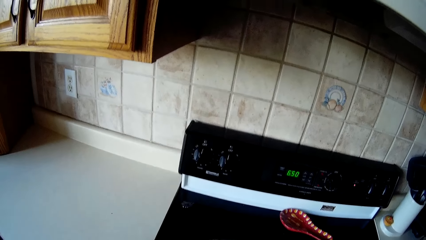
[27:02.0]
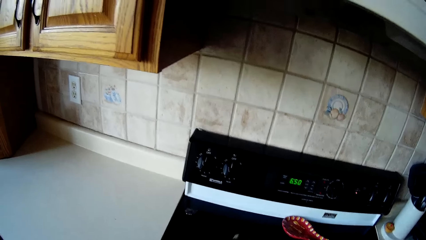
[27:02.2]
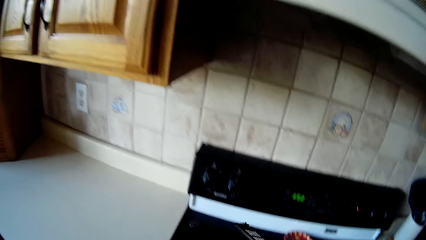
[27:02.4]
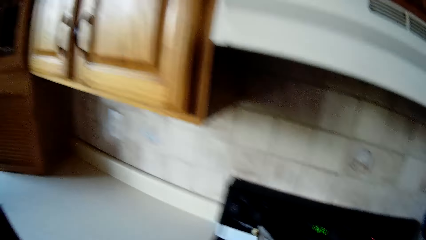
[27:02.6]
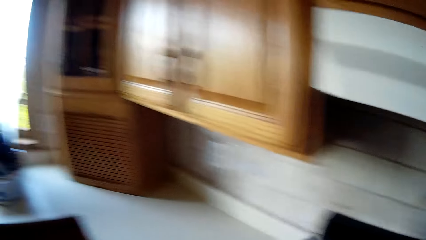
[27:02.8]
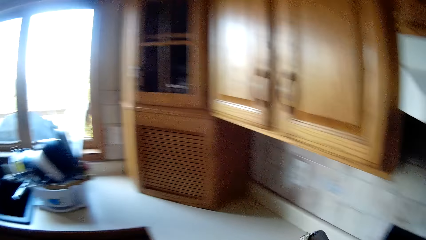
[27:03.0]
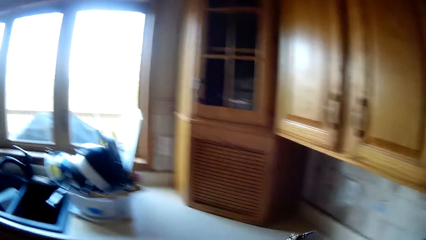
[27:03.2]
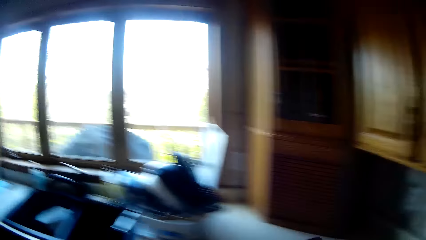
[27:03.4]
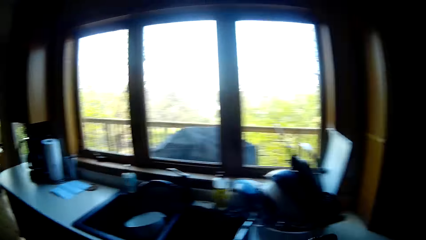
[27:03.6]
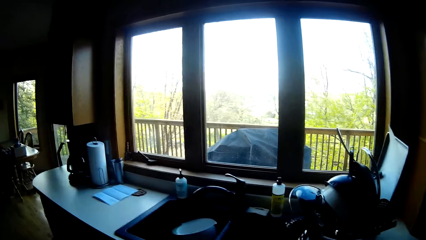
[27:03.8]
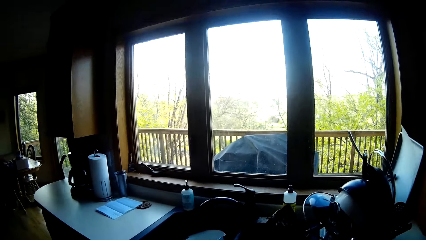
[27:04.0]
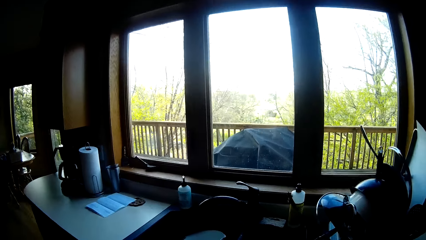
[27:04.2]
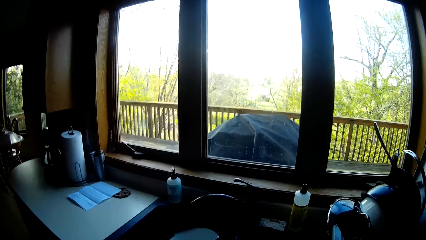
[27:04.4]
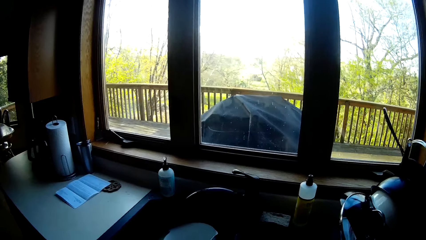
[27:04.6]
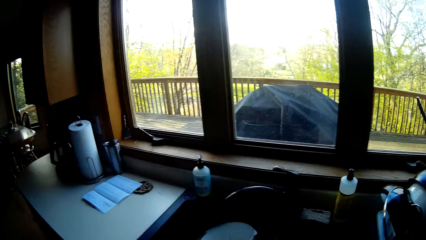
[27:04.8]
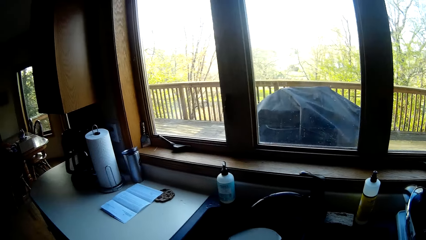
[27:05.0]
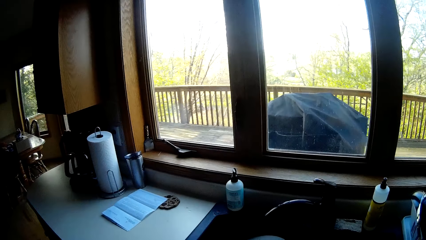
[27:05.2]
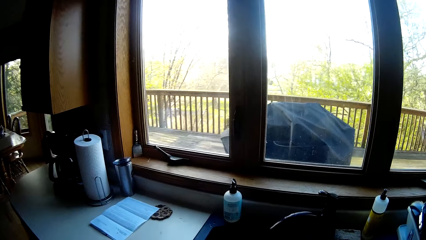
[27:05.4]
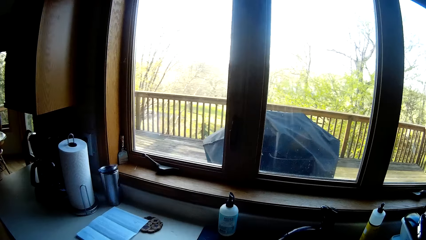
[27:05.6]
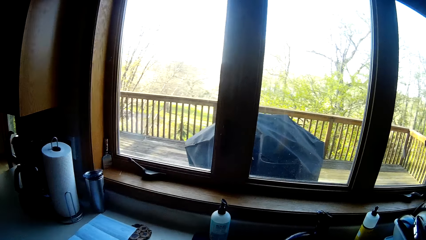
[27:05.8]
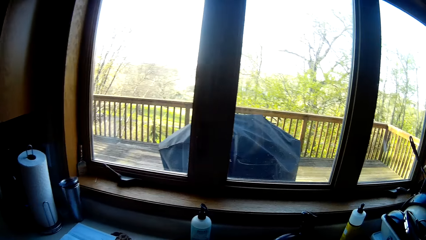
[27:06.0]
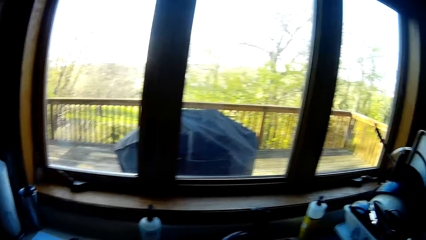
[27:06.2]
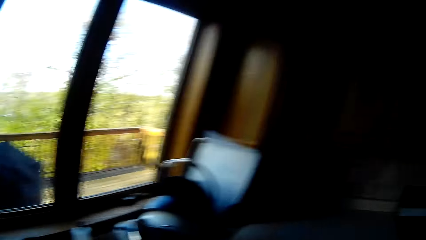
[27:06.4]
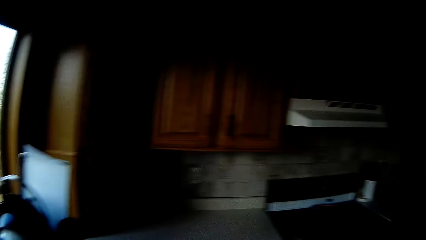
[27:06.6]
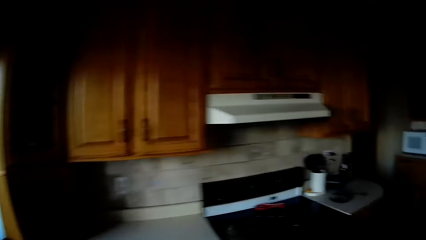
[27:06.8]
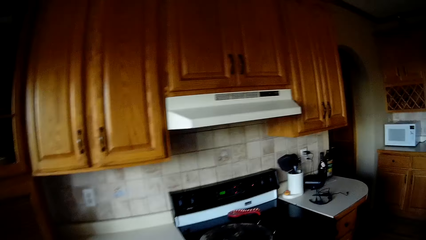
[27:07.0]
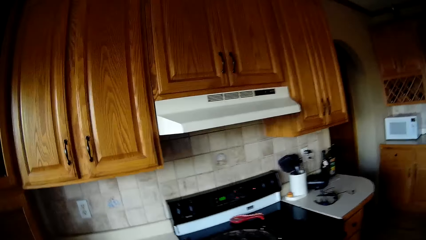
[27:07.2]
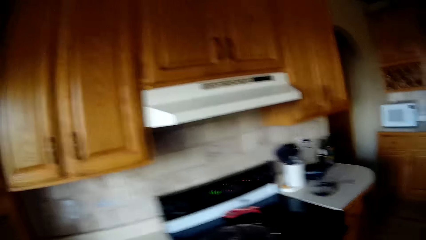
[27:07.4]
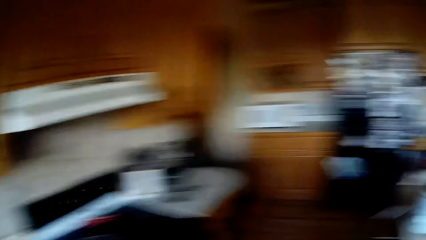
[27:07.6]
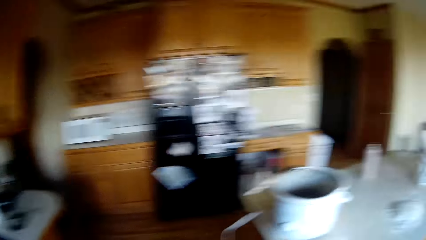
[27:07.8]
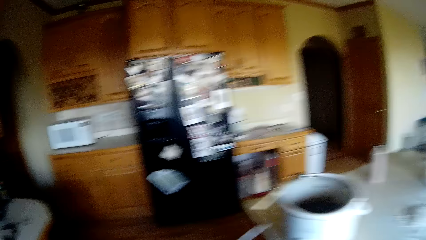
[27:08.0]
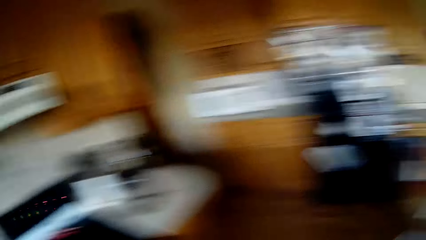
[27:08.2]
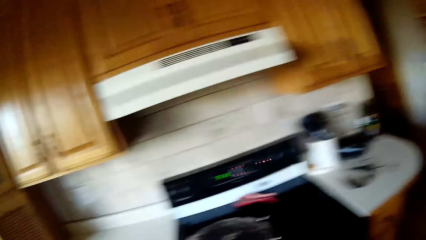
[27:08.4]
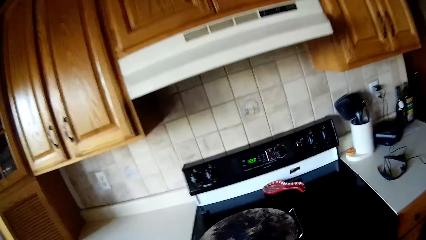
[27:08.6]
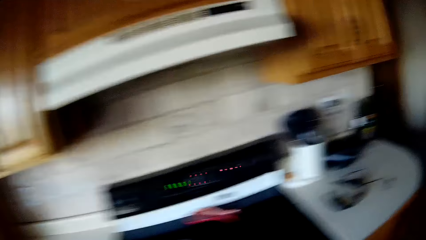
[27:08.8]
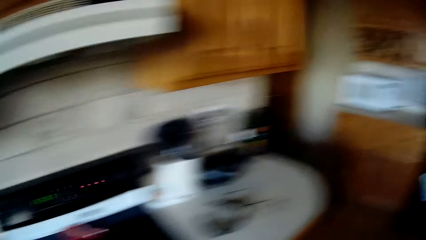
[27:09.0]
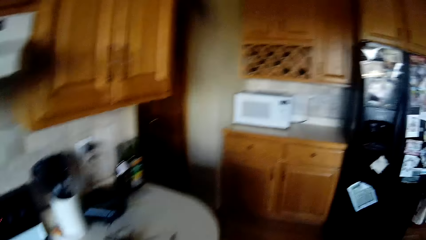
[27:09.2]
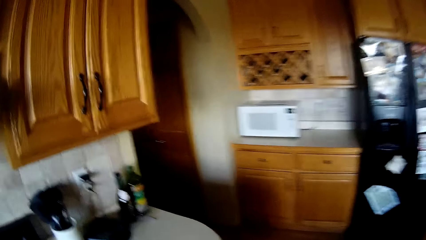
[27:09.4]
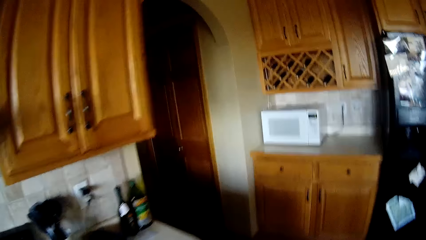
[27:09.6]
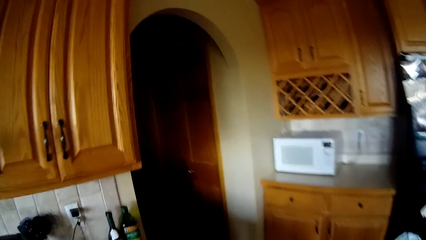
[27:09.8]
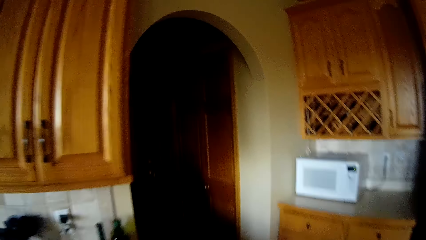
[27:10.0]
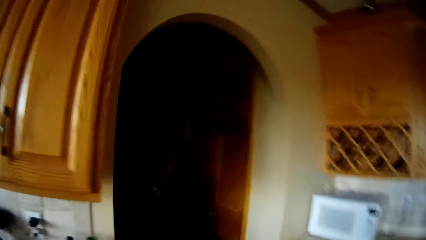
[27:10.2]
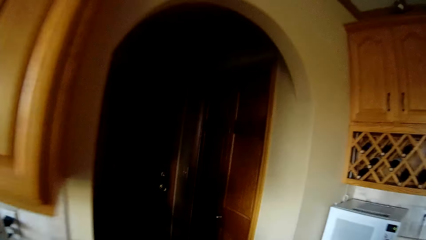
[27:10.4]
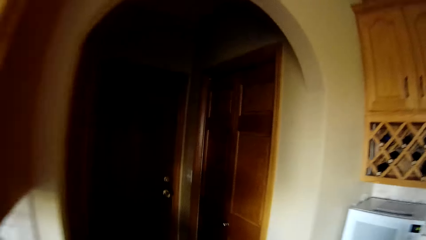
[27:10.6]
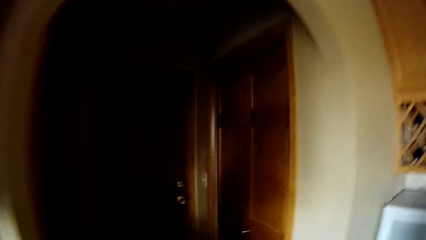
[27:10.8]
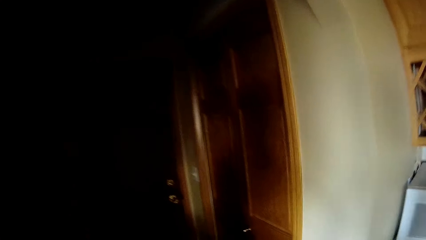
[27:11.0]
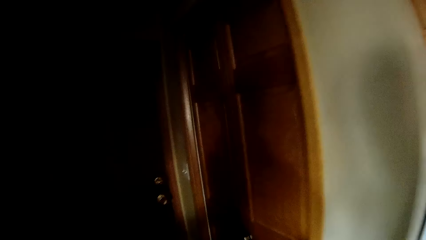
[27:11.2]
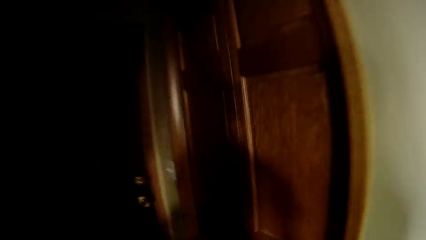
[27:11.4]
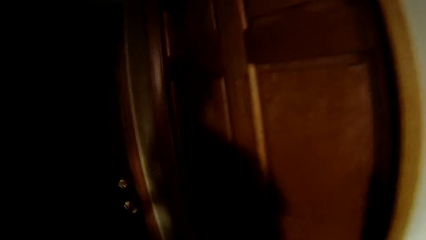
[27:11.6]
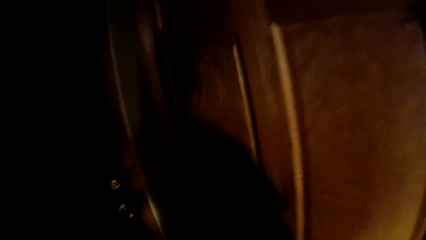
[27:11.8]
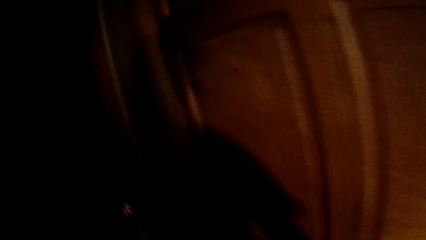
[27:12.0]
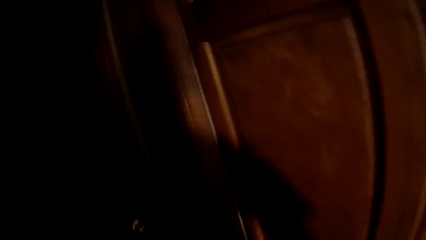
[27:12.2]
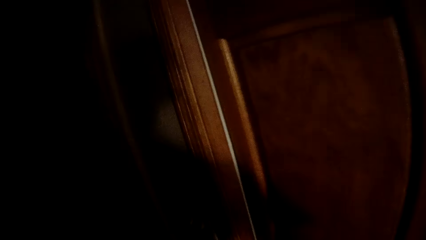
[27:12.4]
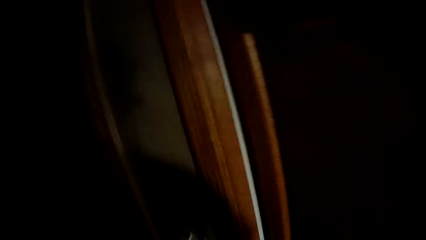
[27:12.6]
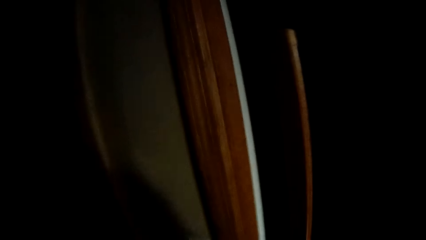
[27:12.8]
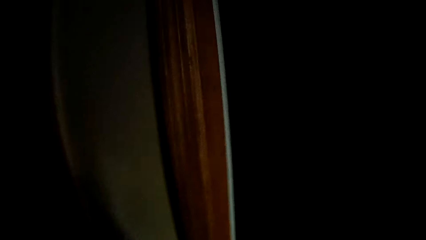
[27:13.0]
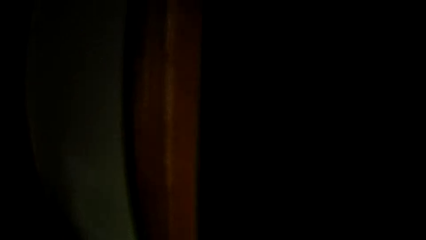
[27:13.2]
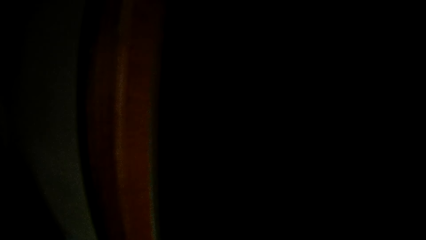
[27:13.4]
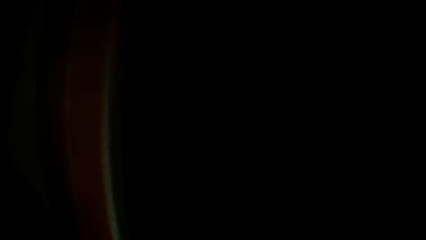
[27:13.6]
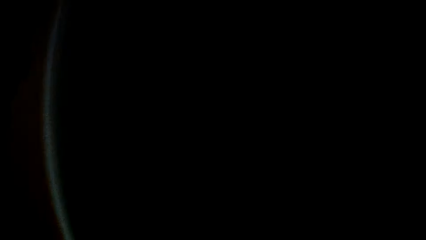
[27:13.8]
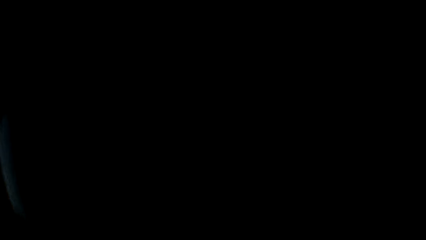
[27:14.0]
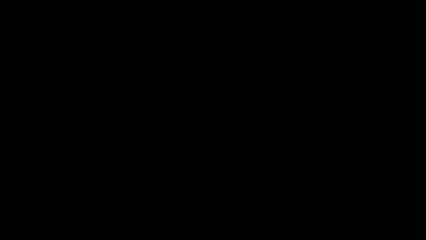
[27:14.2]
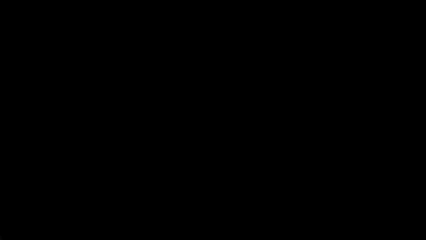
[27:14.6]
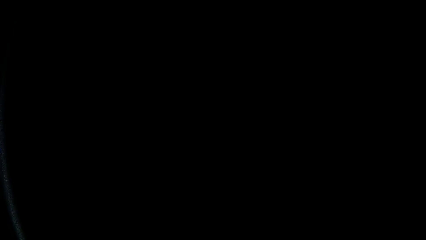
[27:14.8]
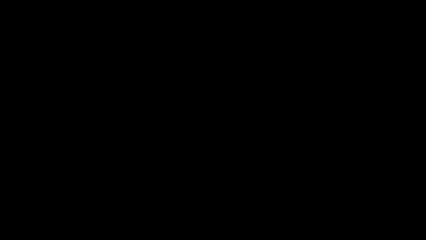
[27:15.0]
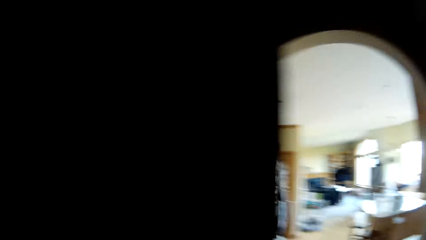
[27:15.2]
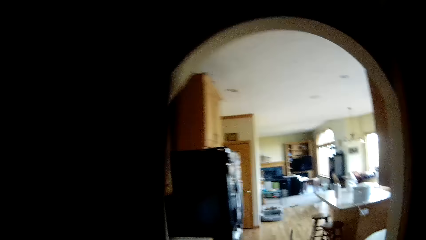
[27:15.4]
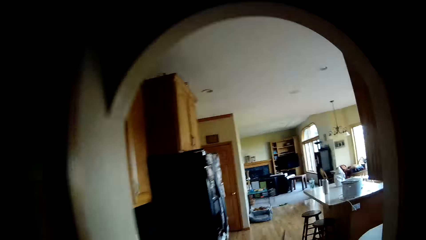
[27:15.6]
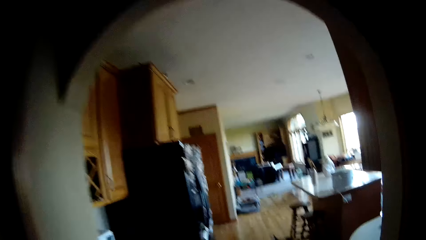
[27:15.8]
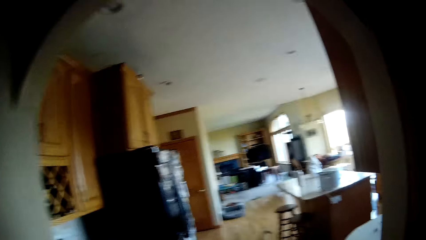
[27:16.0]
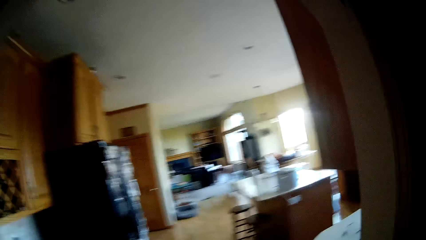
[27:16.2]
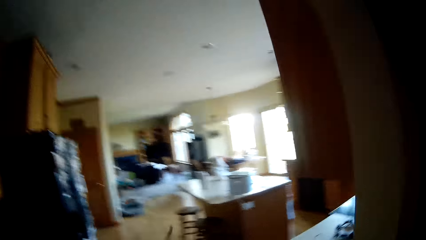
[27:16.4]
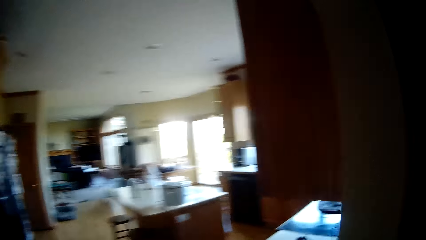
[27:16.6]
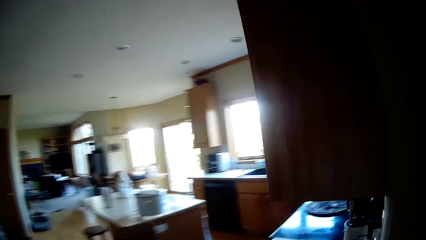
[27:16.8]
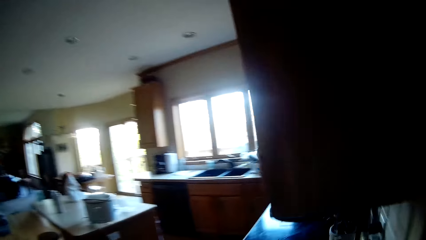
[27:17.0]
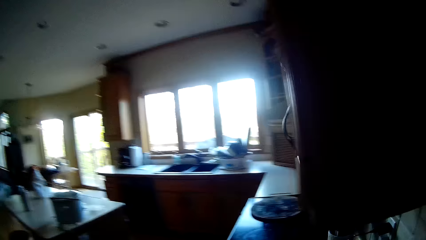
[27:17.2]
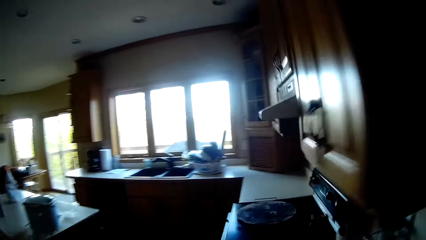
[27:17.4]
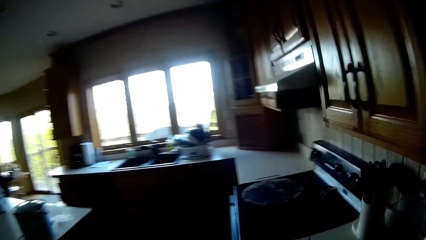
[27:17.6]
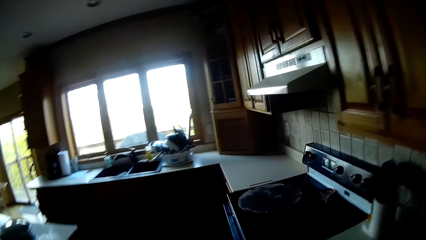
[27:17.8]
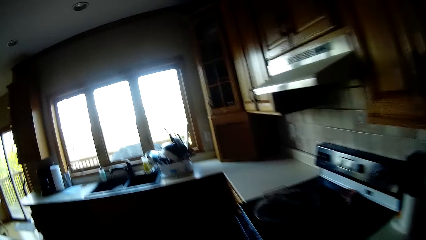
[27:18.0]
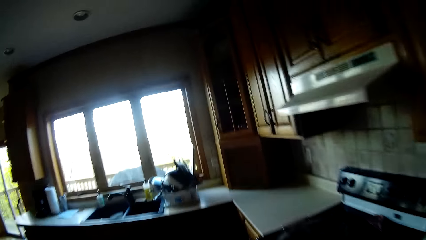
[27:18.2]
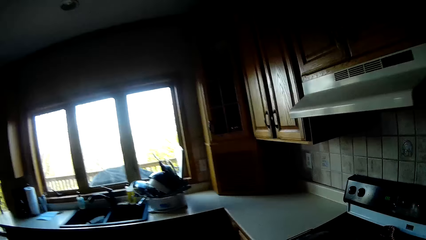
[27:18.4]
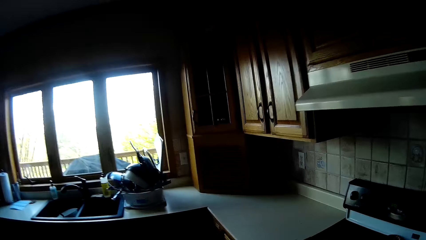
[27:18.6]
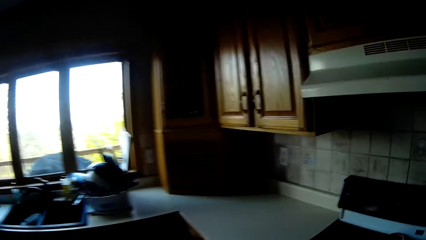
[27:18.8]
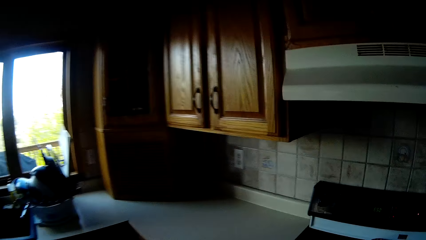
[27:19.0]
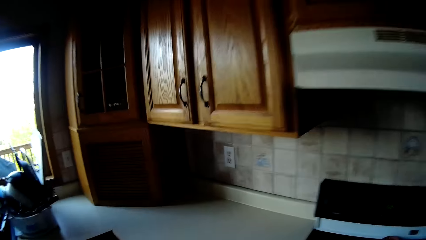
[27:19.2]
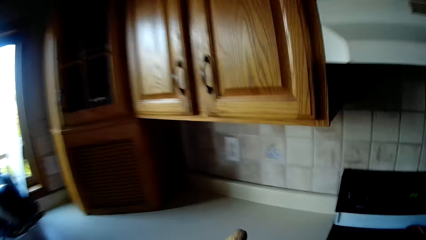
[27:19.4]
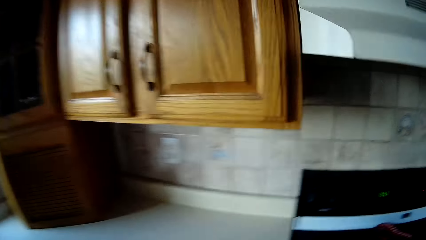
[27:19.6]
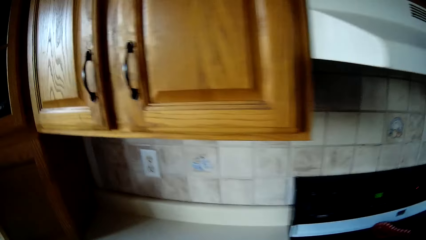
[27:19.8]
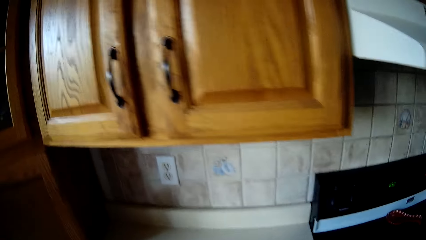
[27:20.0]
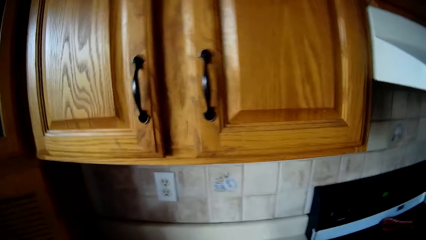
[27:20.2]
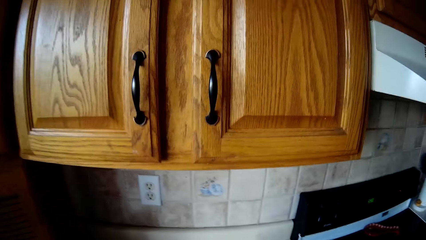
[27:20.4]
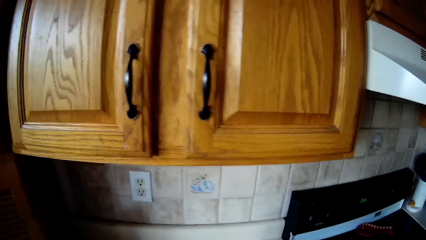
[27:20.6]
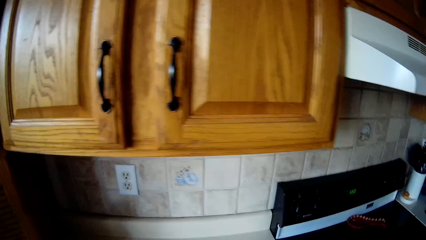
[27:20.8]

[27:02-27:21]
The camera wearer walks to the sink. They walk around. They walk to a room from the kitchen. They open the door. They walk to the kitchen from a dark room. They walk around the house.
